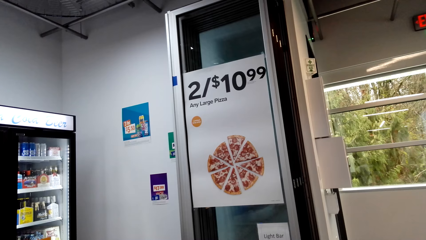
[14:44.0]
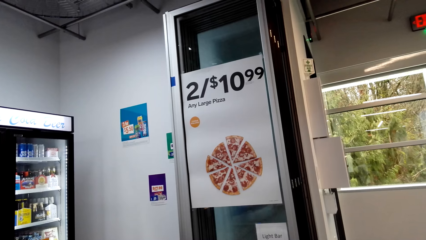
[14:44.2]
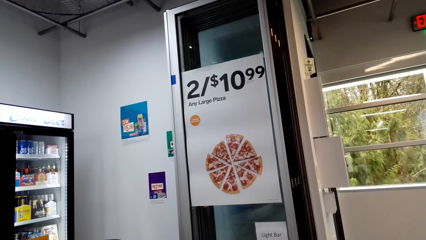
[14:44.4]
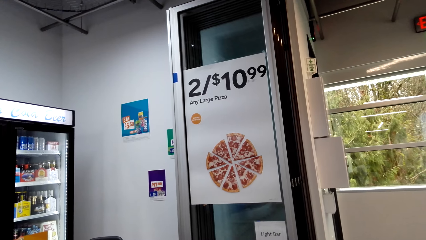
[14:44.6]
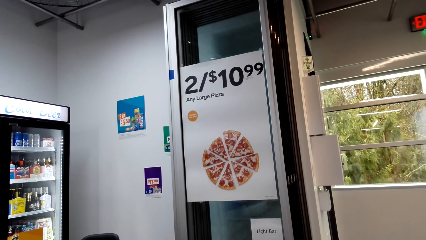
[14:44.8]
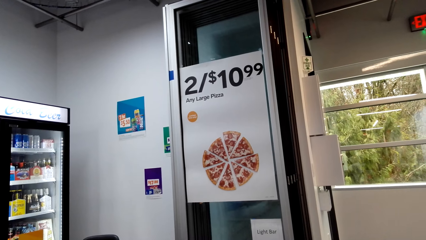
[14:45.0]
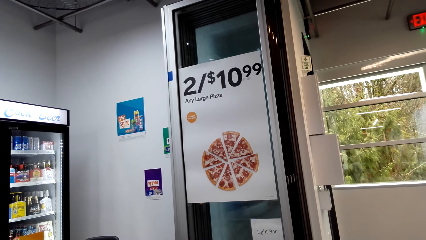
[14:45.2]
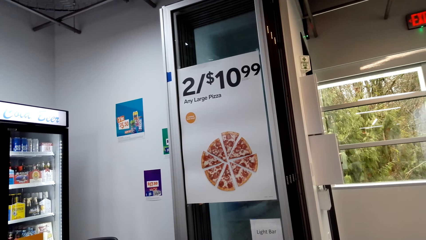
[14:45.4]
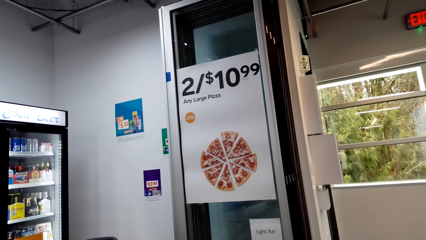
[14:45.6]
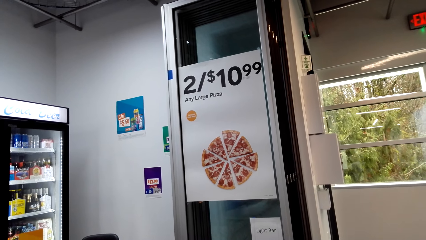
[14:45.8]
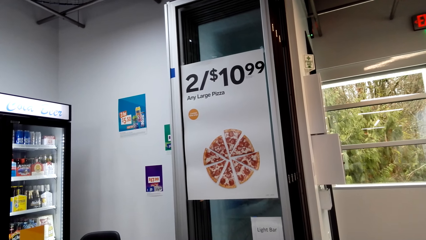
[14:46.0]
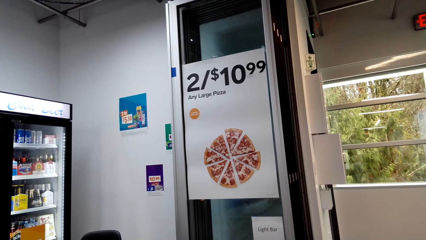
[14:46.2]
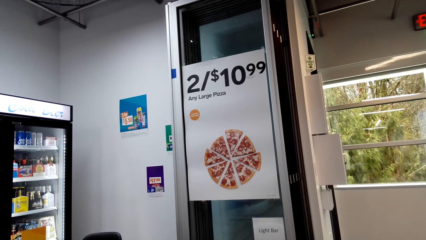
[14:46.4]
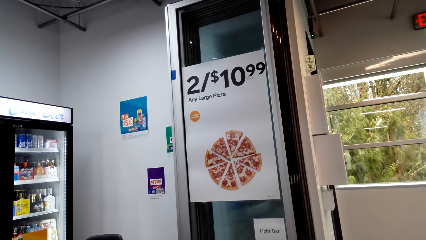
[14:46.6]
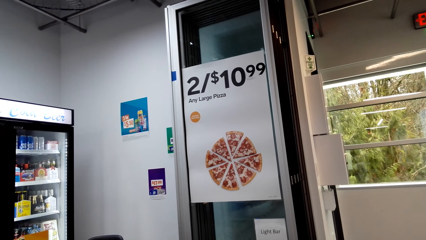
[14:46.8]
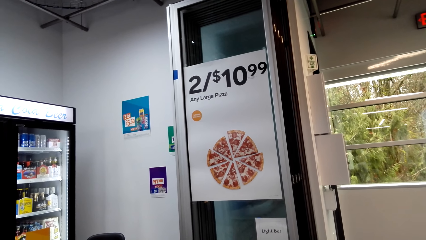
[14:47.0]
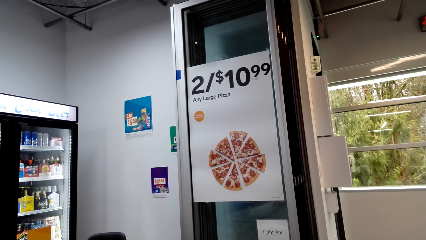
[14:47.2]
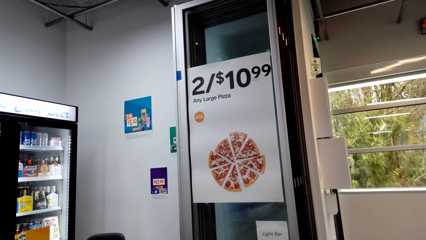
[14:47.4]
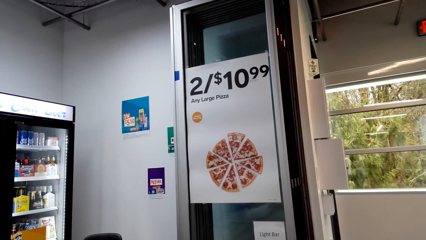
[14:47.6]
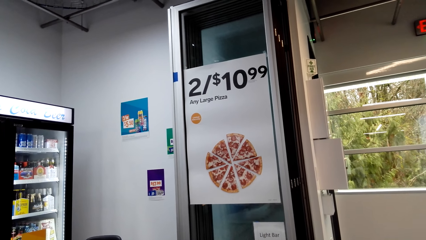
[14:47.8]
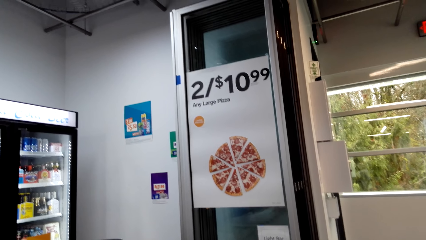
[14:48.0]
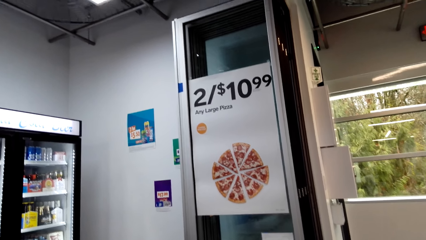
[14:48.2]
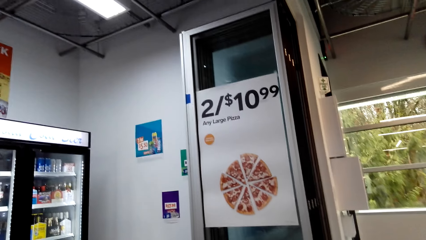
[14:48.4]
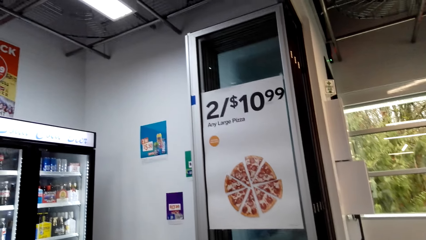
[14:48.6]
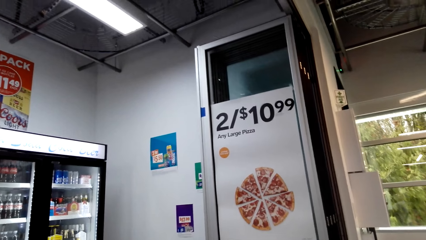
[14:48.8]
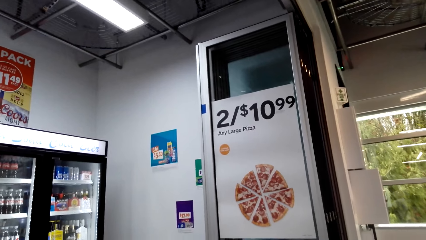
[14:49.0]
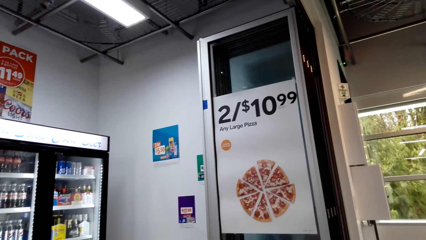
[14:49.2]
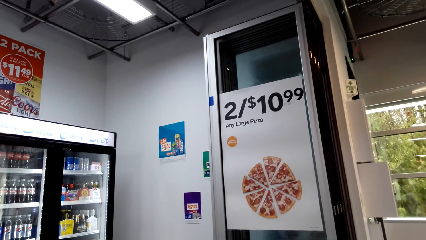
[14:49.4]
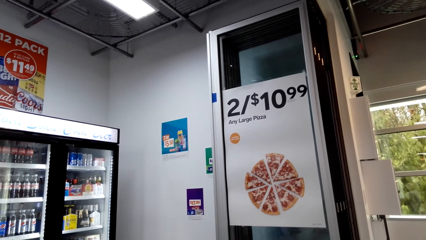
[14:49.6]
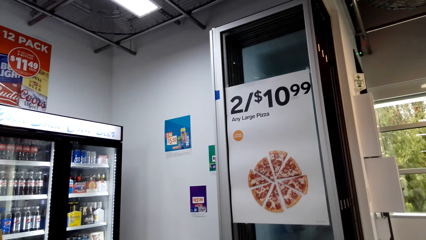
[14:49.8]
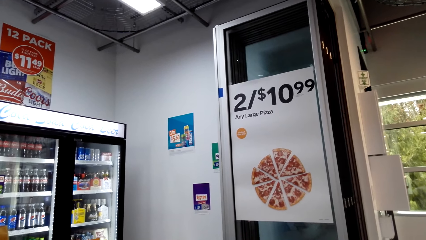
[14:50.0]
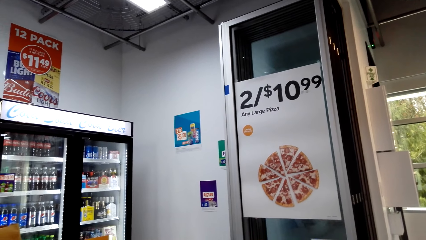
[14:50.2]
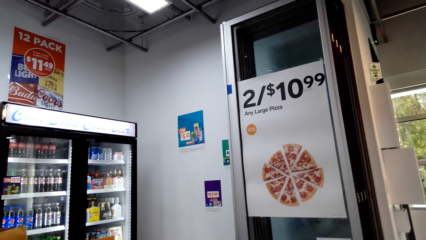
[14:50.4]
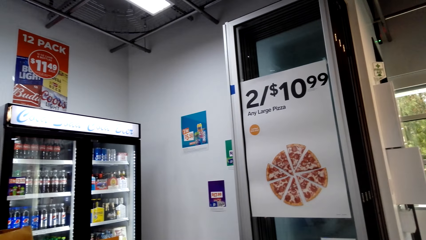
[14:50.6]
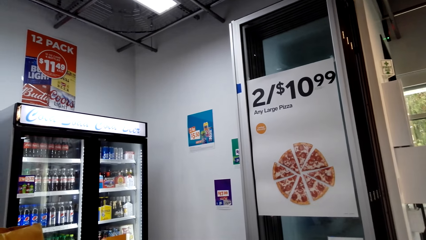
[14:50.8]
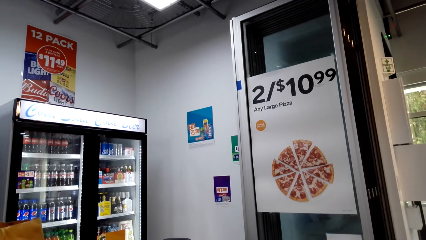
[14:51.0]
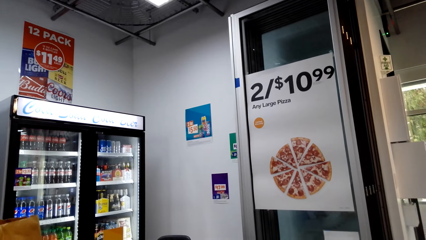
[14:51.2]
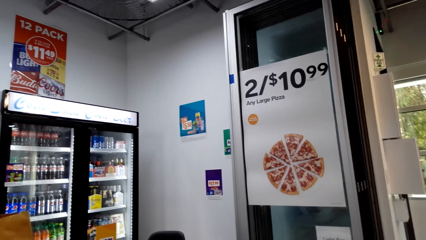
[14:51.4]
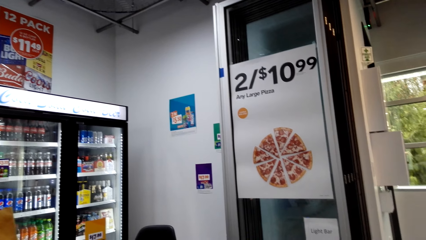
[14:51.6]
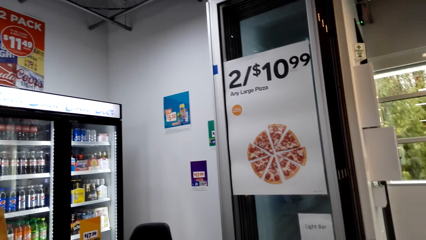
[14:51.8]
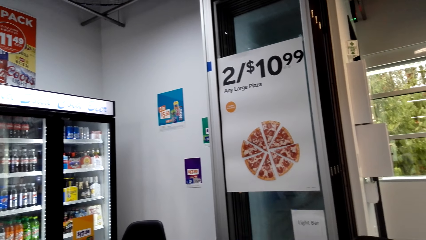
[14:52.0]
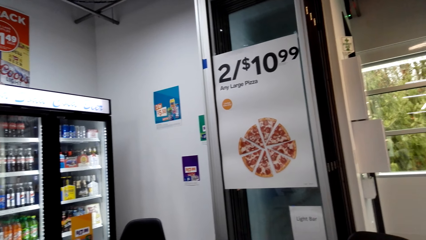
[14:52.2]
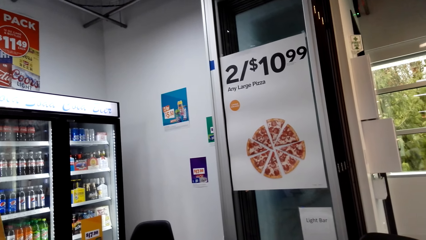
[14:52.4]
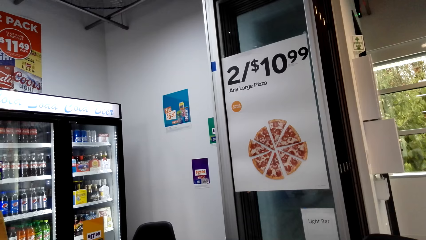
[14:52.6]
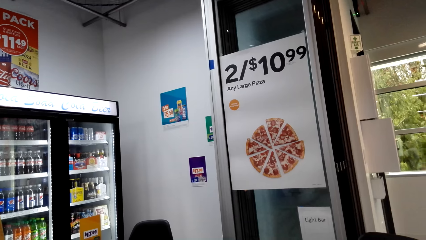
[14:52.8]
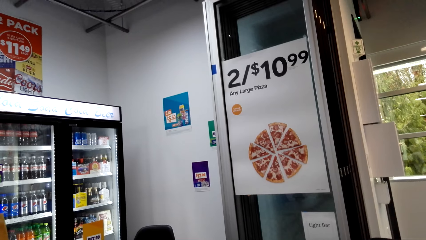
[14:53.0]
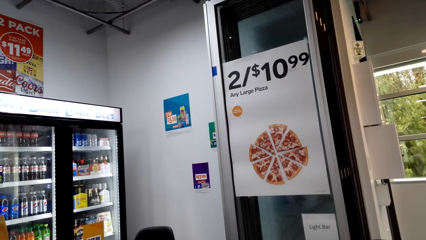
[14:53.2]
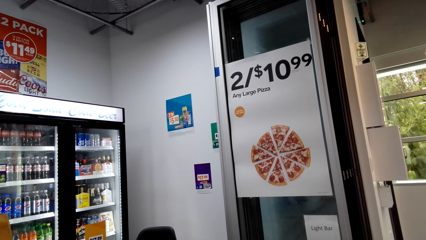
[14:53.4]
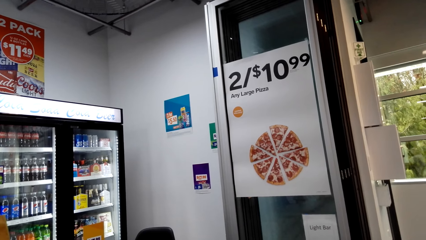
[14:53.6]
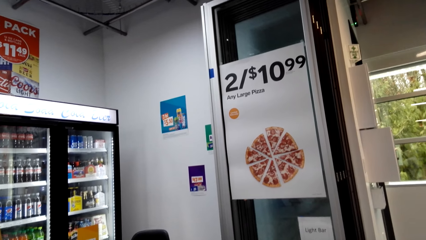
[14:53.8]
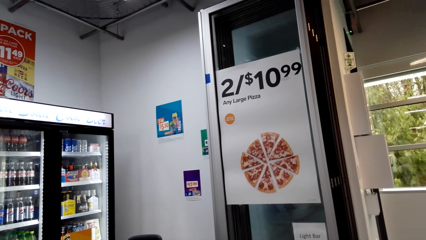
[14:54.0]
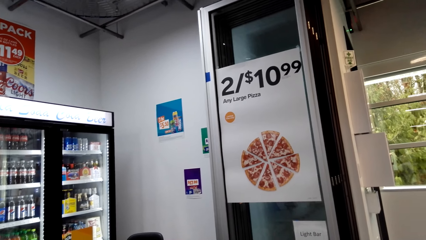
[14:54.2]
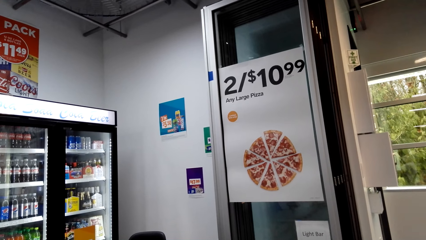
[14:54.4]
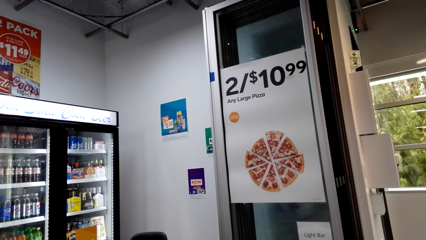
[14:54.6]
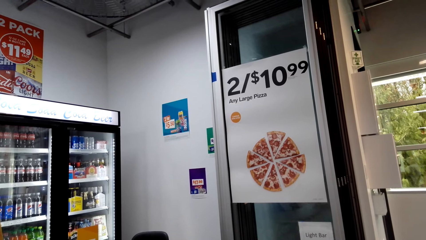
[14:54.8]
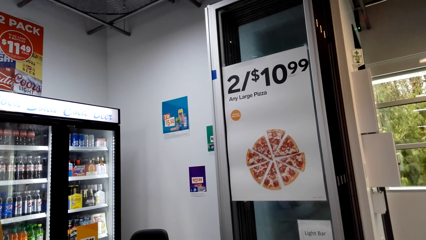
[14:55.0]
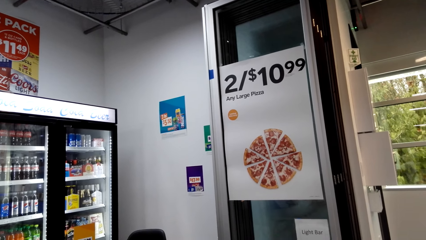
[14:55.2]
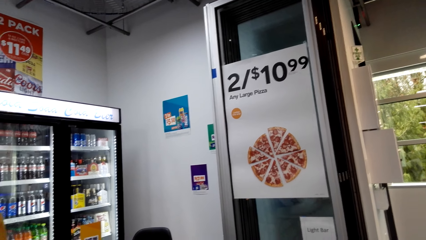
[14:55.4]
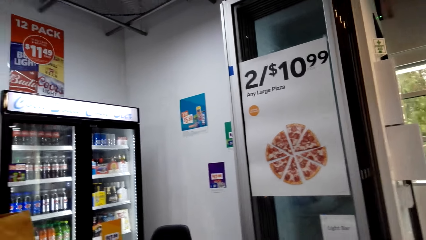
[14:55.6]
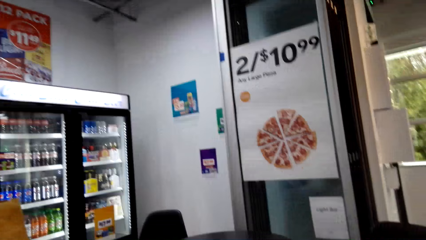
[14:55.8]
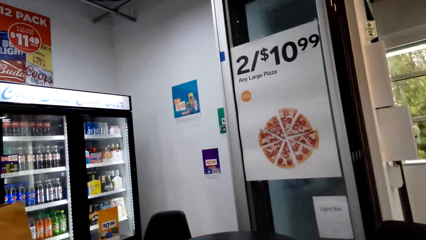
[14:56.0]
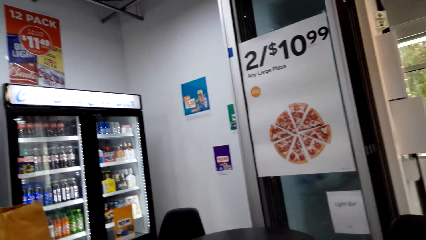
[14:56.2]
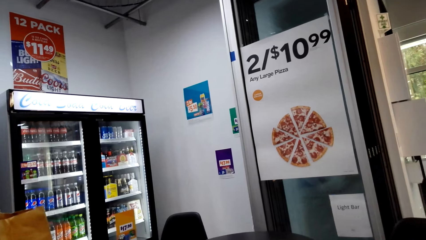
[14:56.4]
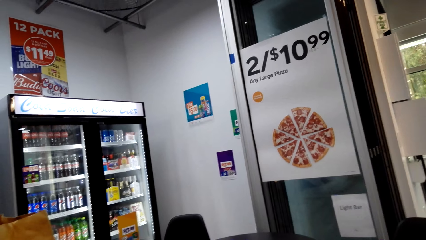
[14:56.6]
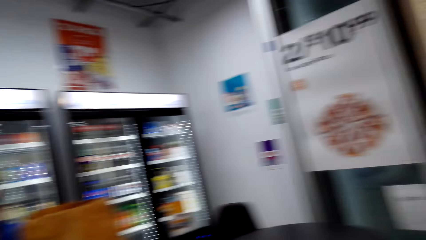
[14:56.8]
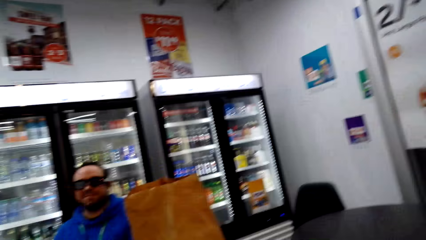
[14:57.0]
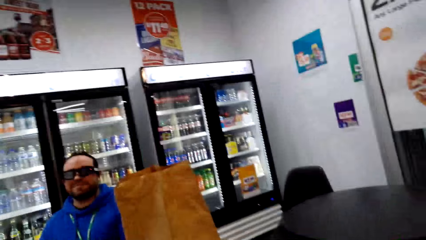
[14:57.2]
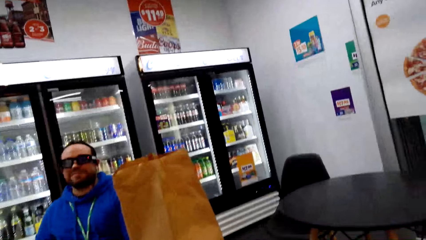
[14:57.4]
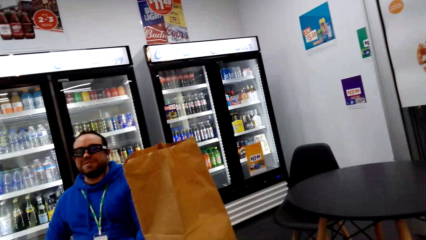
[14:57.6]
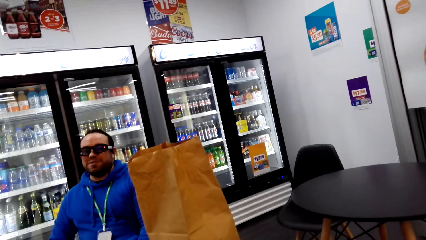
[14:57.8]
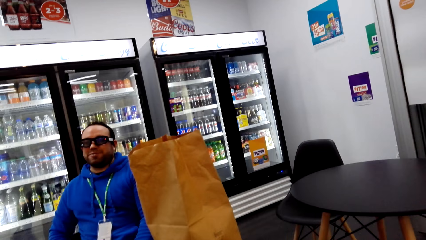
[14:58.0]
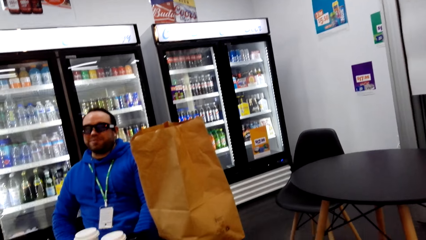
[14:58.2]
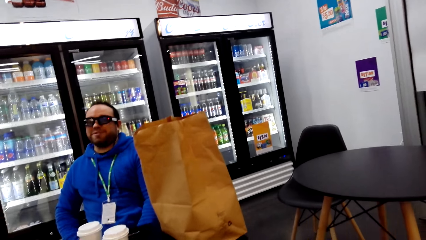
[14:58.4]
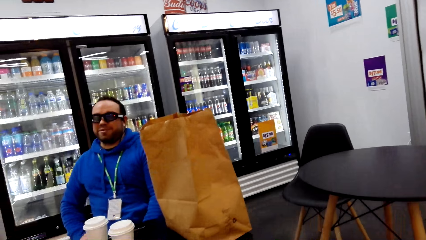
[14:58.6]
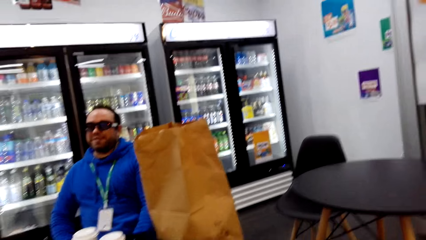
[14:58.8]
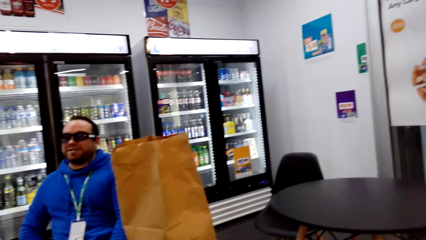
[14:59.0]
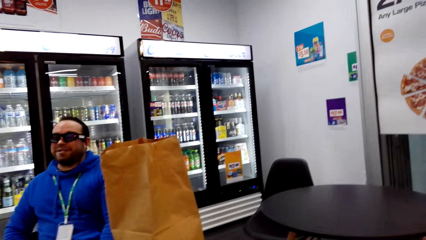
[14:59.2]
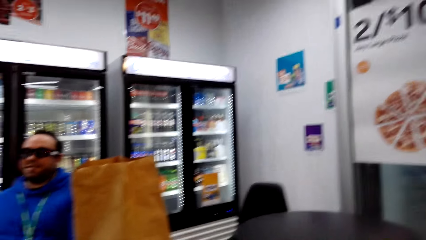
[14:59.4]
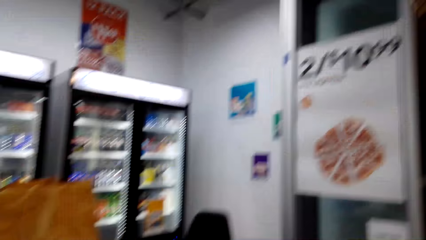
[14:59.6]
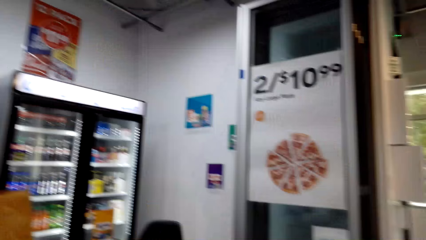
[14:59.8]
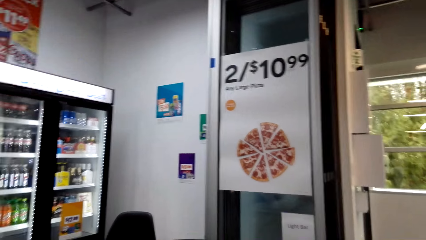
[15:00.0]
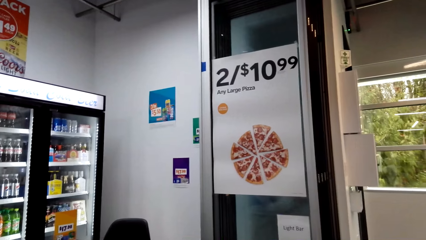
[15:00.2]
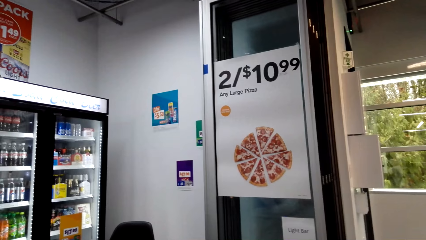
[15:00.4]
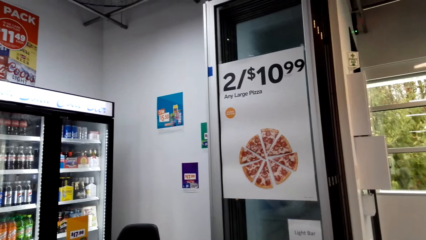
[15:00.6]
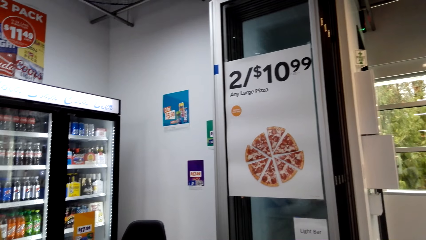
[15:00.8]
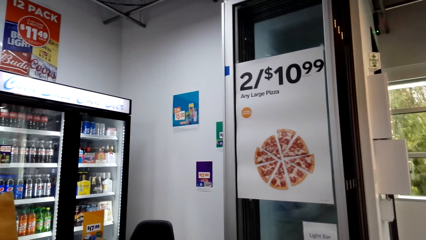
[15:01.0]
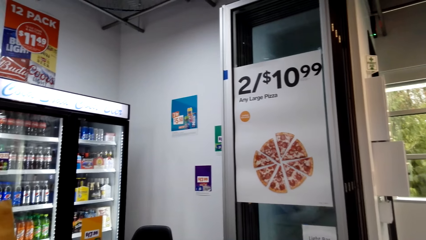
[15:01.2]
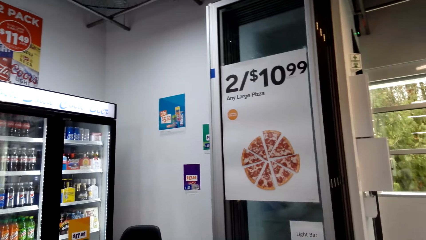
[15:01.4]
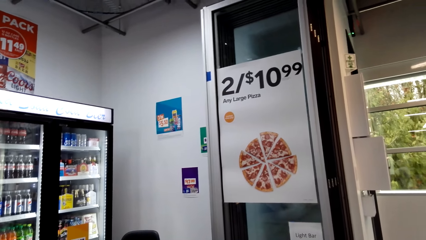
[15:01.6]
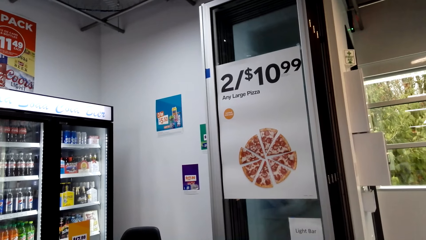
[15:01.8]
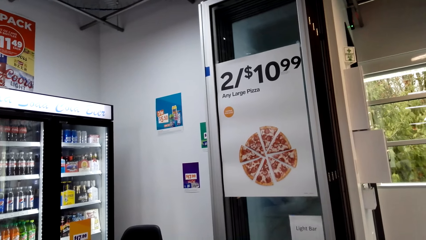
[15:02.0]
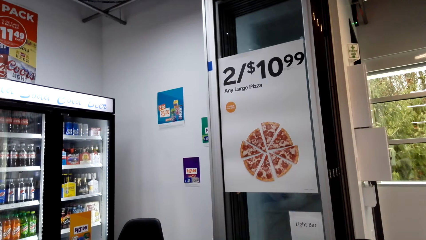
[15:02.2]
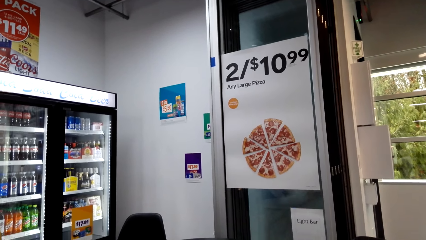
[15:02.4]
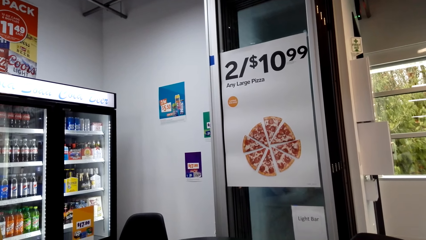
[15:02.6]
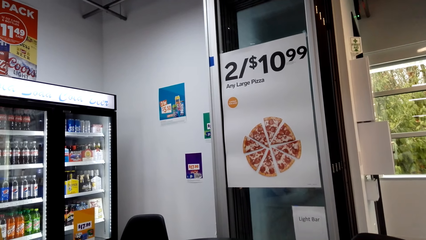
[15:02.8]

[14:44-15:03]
The camera wearer talks with a man. They look around. The man talks with the camera wearer.
